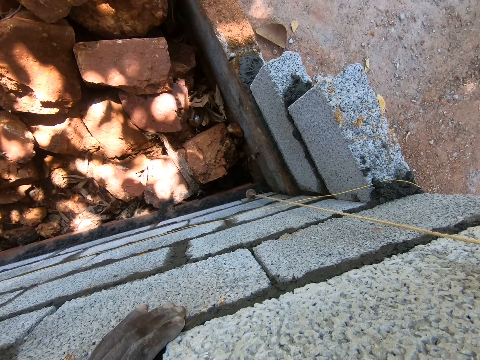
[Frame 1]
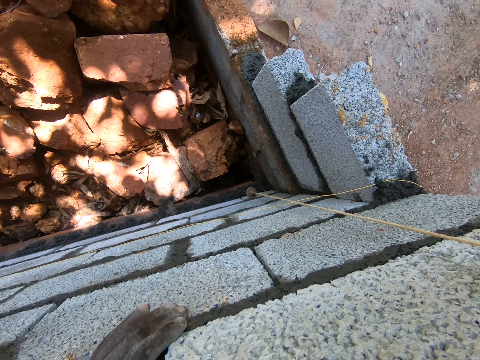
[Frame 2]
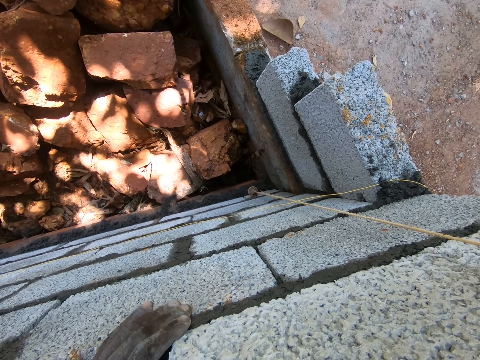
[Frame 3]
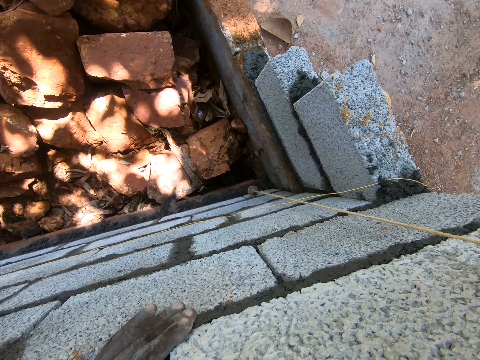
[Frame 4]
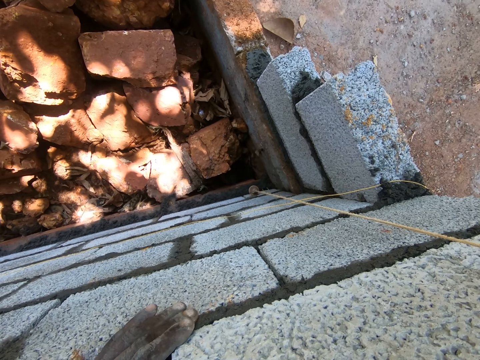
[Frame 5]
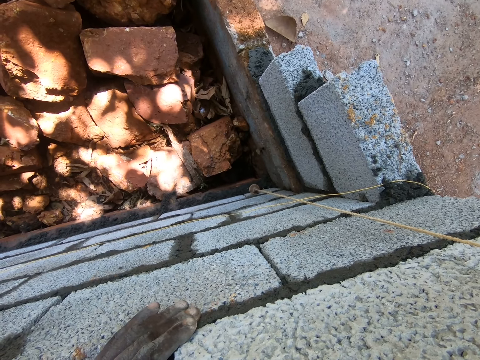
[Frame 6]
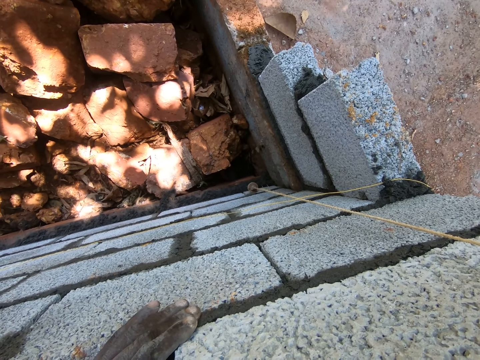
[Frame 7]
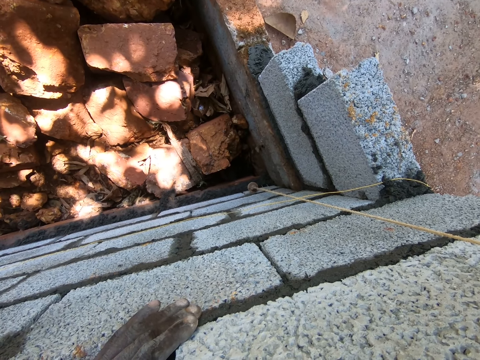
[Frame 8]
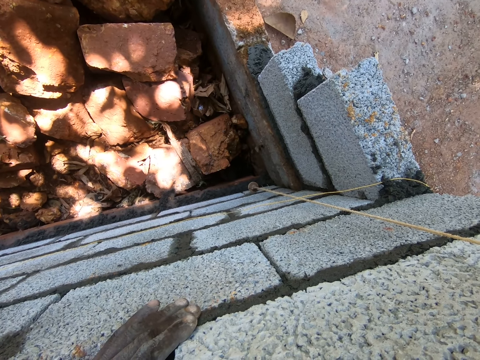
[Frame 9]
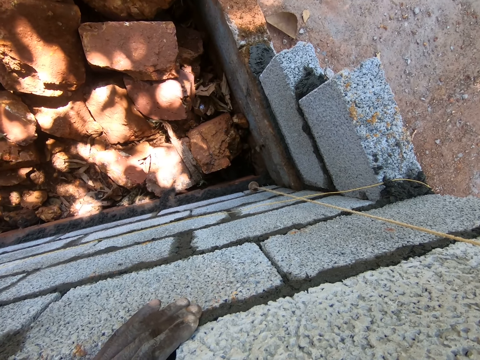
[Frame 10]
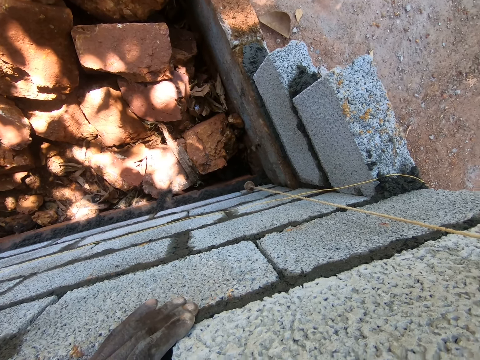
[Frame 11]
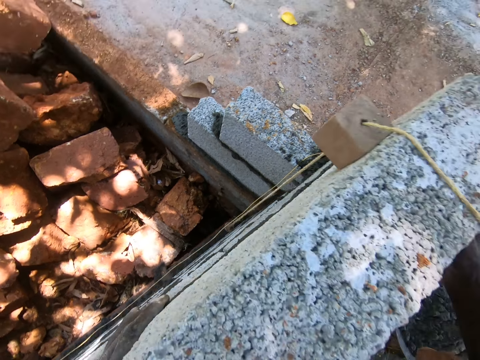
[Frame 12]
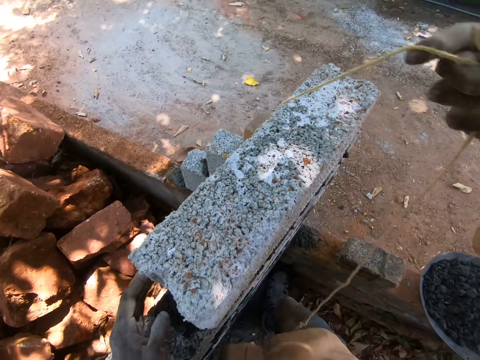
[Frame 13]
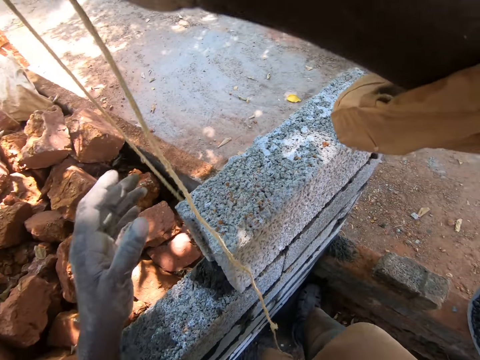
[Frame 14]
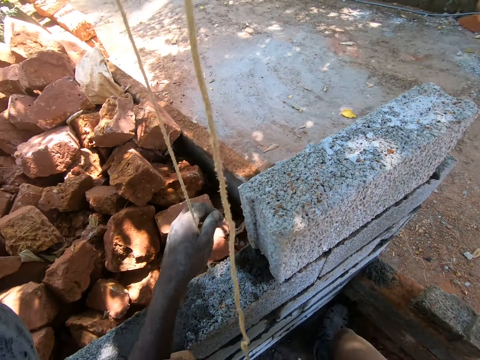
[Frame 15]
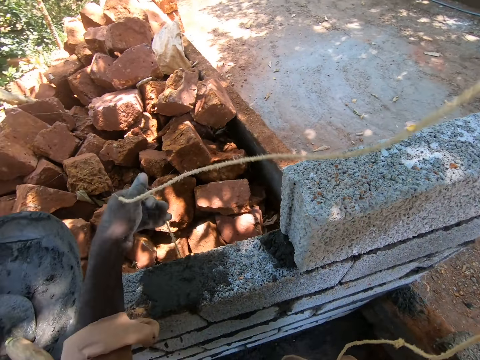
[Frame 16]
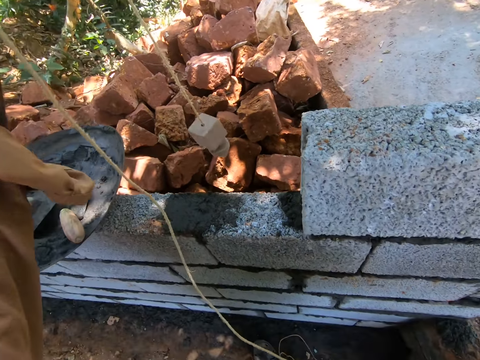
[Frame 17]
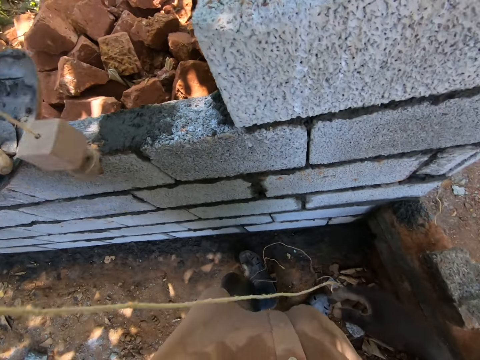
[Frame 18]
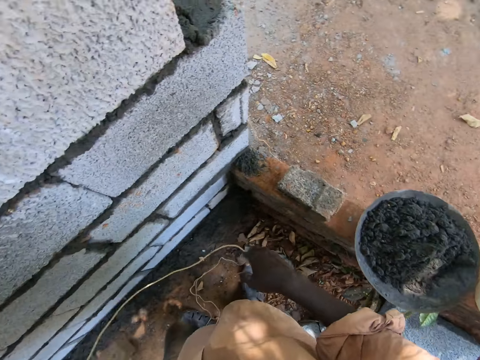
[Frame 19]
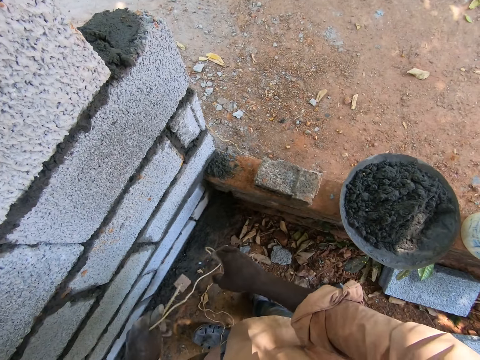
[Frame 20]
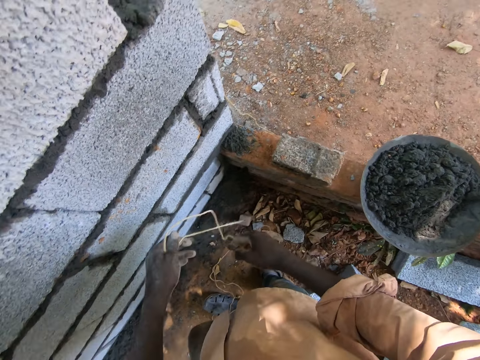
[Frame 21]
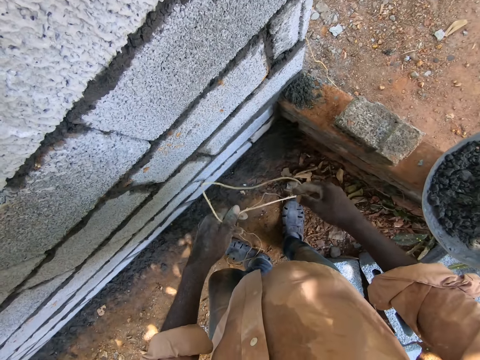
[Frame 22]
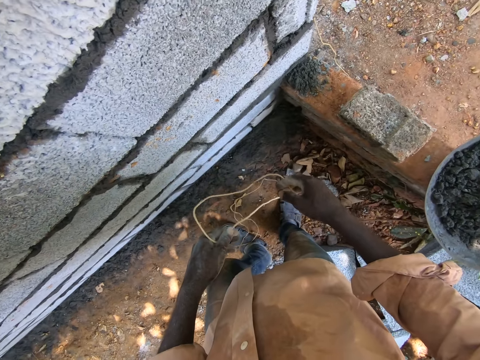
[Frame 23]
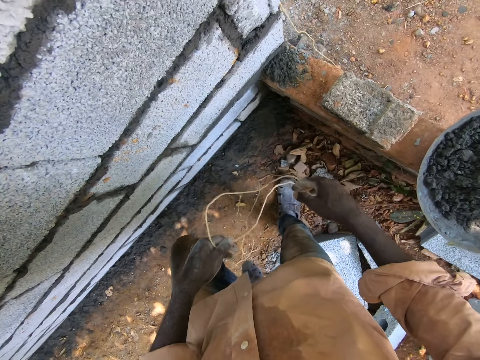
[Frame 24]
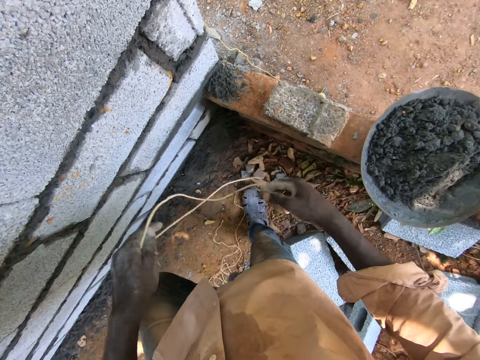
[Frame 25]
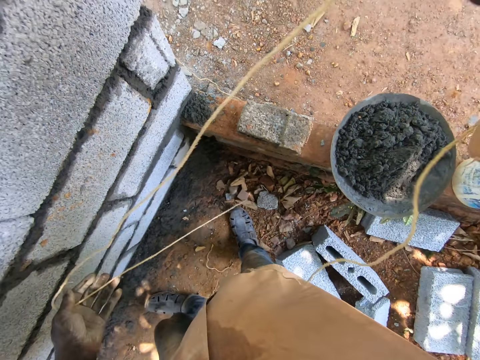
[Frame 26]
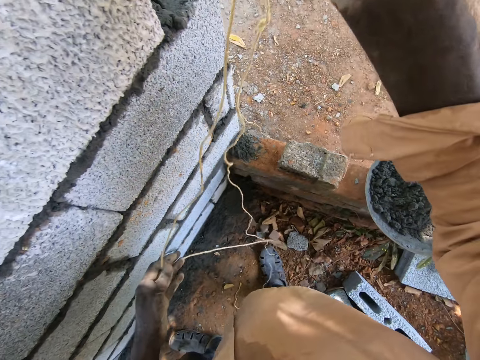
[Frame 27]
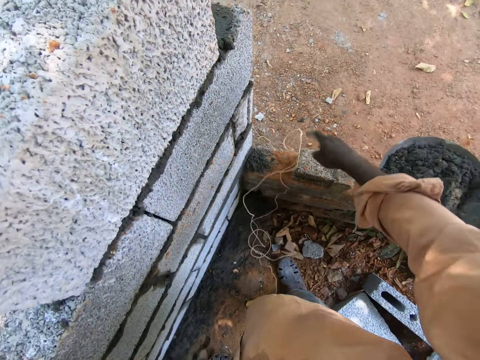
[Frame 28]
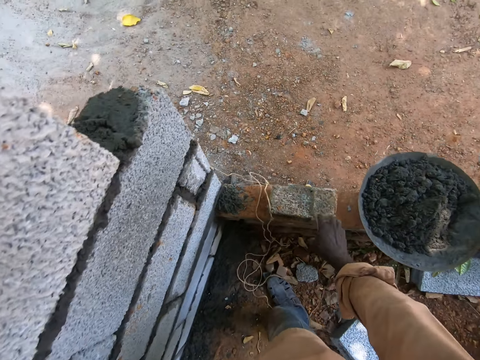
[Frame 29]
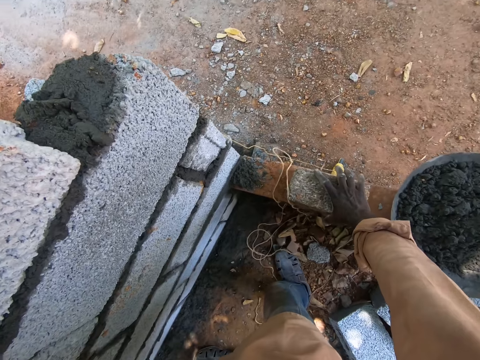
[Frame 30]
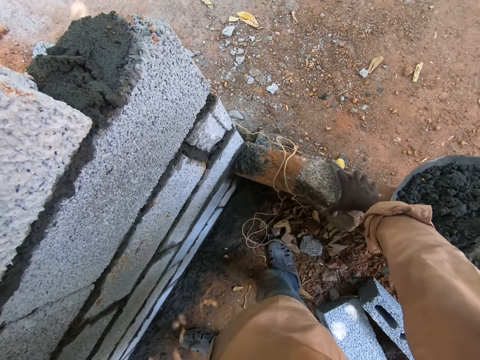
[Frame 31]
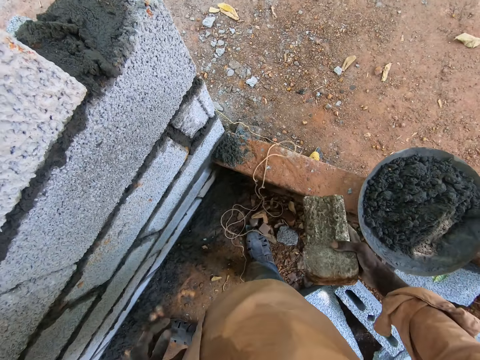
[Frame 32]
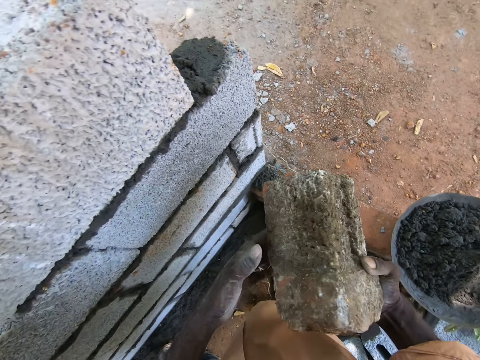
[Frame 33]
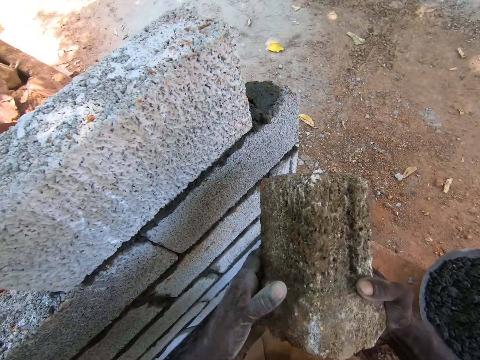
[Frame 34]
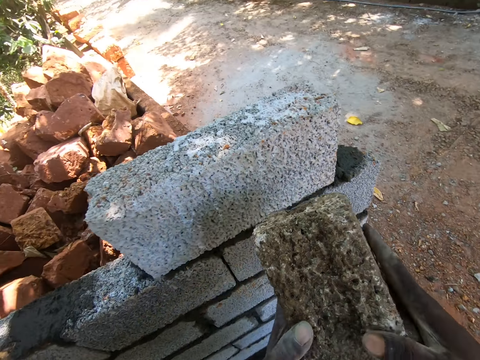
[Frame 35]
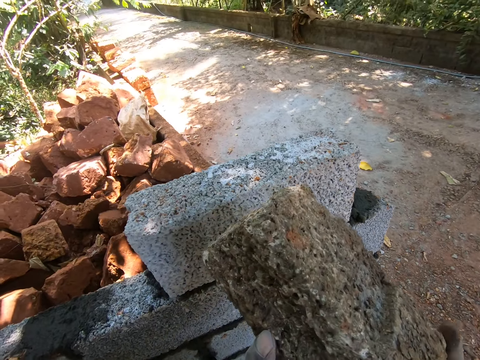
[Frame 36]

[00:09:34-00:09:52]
The camera wearer pulls the string from the building stone. They place the string down. They hold a rope. They pull the string. They drop down the rope. They pick a concrete brick with the right hand.

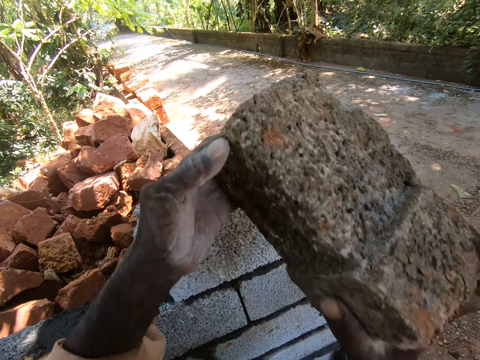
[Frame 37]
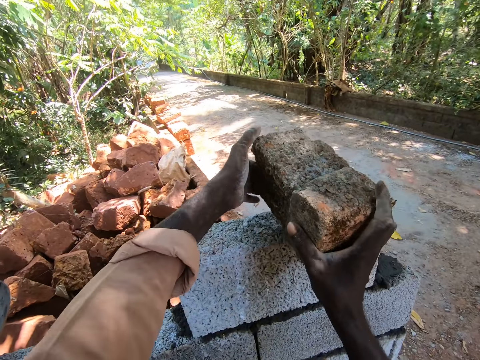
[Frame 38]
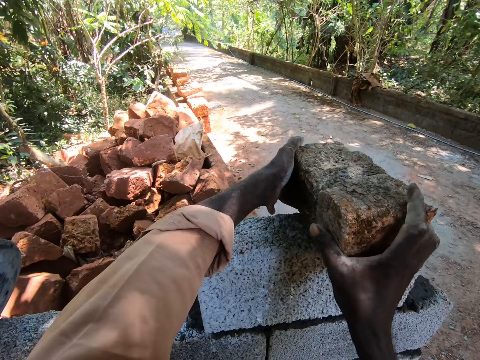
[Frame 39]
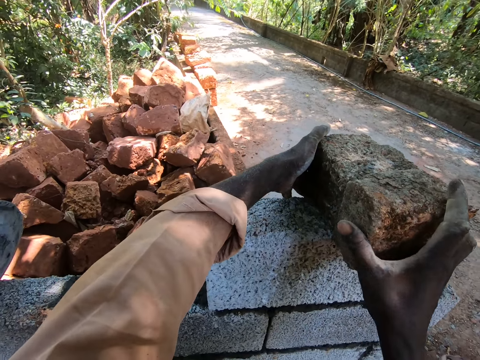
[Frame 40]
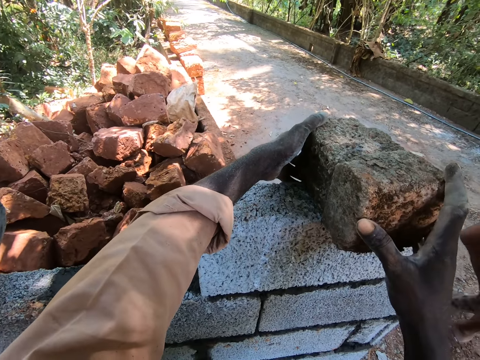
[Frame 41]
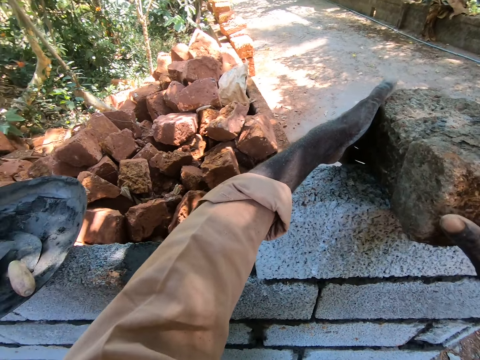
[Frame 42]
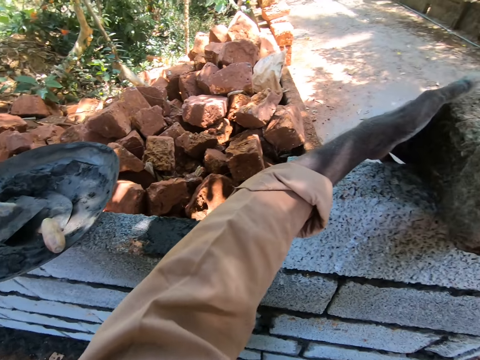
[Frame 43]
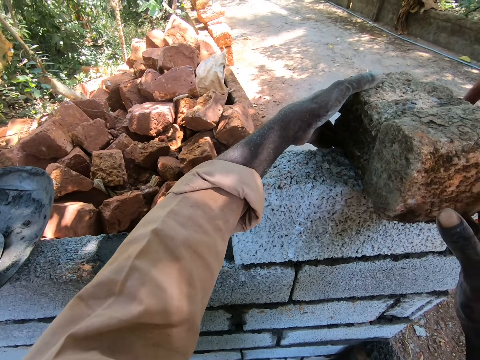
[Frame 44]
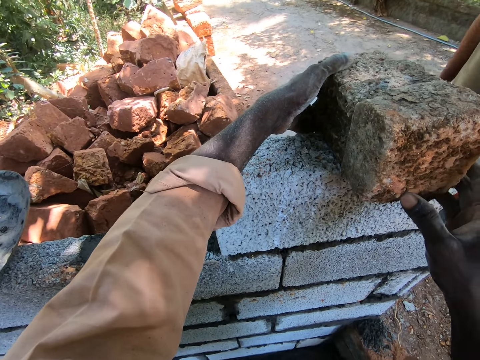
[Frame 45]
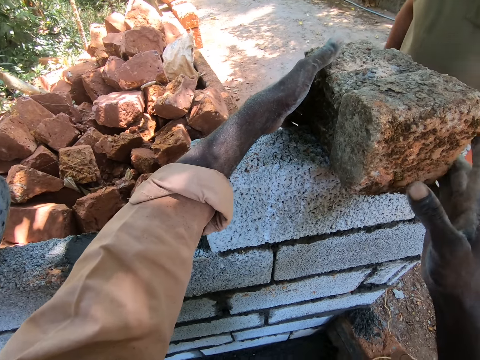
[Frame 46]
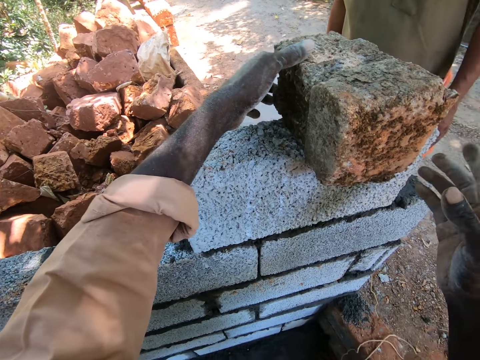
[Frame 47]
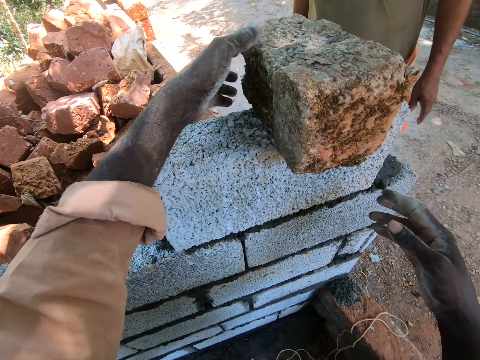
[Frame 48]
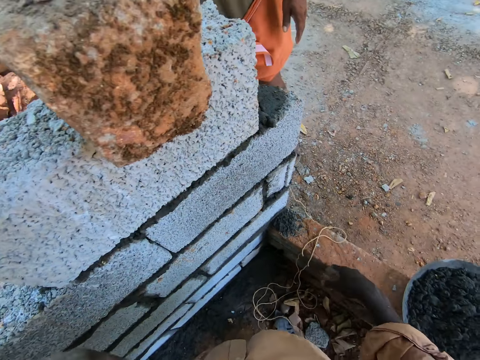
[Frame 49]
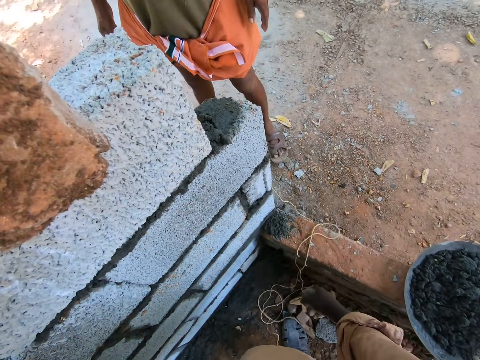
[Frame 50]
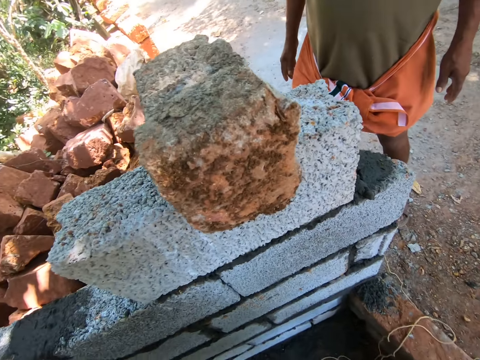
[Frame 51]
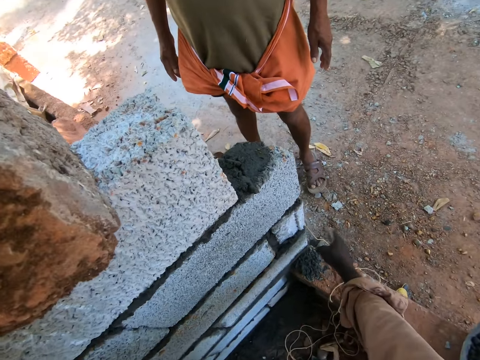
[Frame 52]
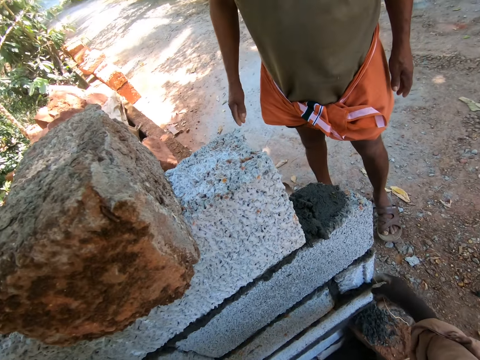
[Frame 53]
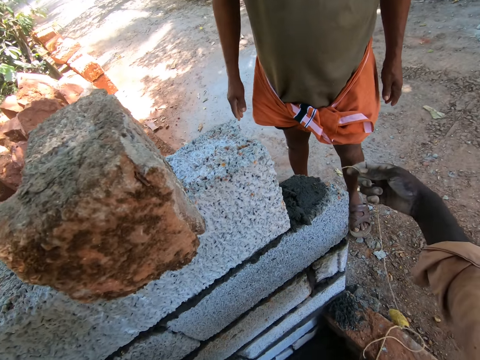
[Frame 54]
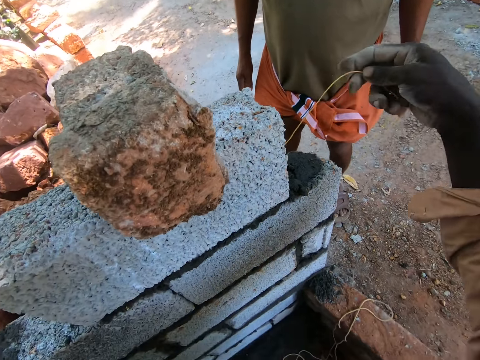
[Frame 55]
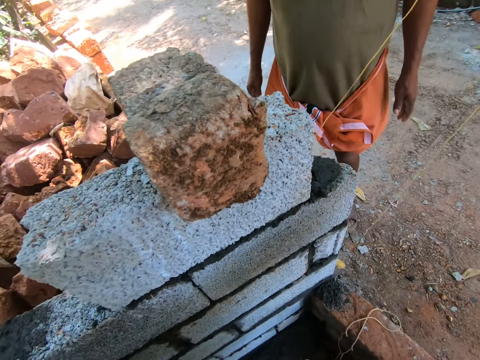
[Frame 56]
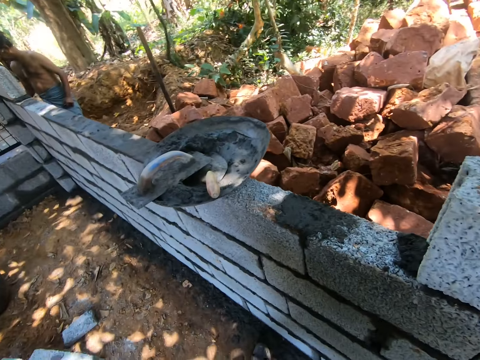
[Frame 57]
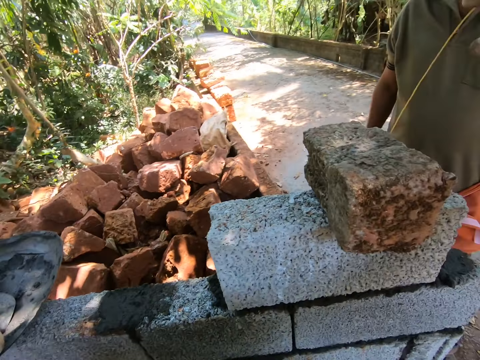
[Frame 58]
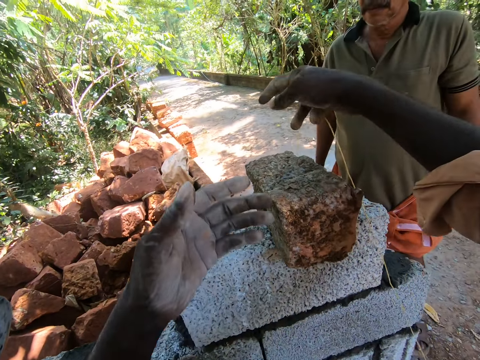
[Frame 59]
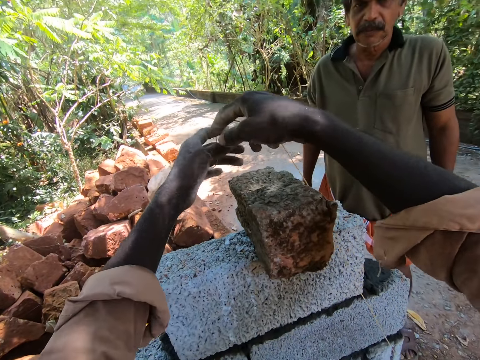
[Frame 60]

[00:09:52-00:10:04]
The camera wearer places the concrete brick on the wall, on the building stone. They pick up a rope. They stare around.
